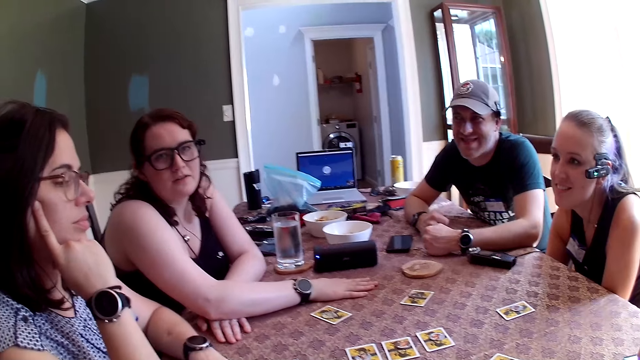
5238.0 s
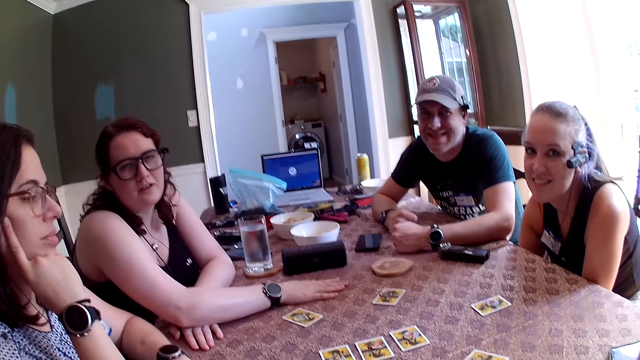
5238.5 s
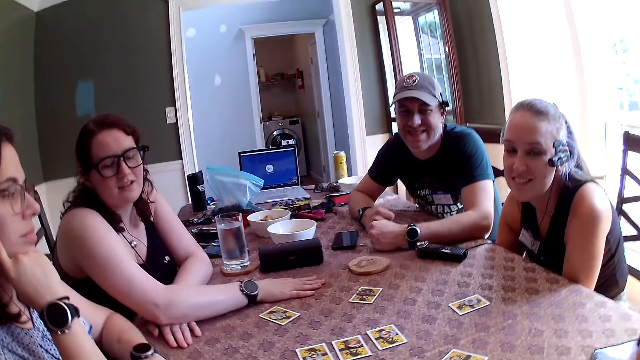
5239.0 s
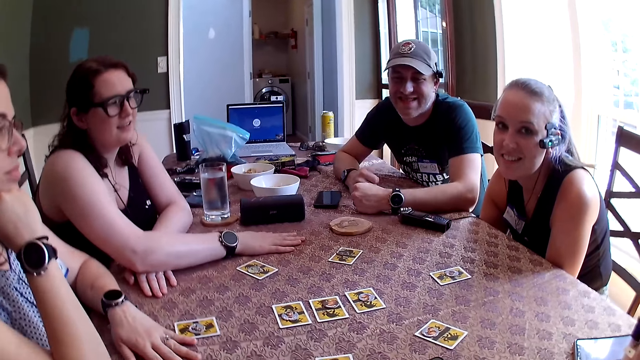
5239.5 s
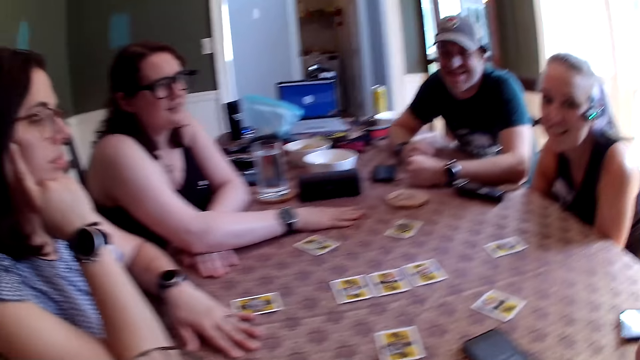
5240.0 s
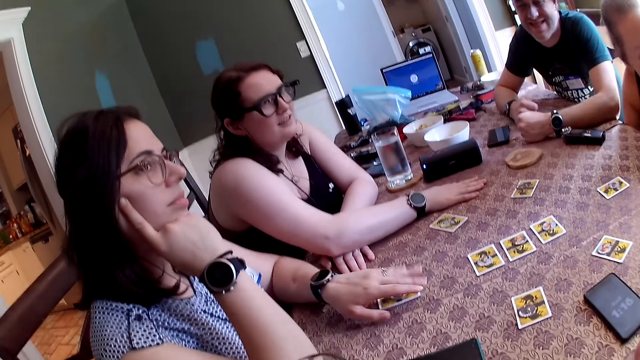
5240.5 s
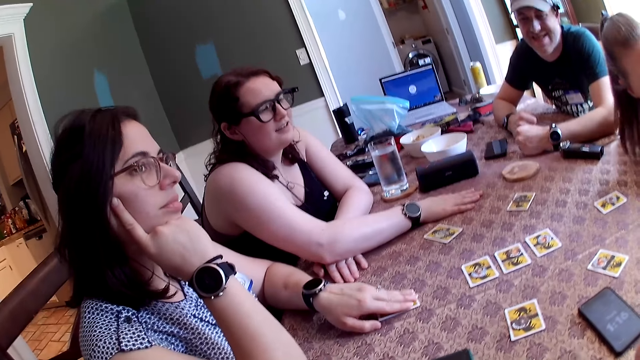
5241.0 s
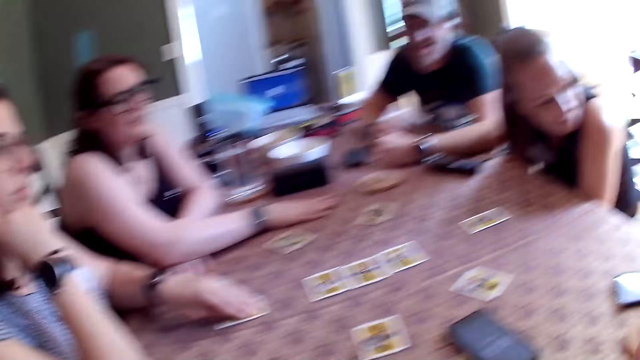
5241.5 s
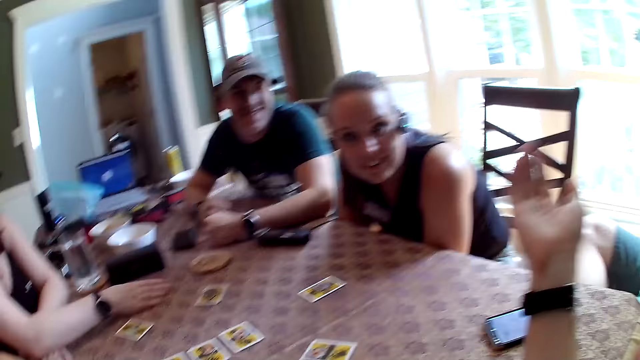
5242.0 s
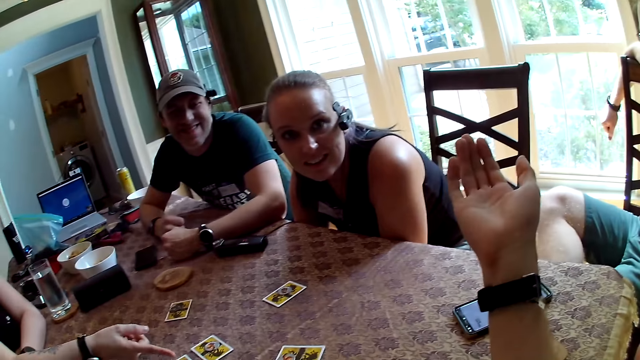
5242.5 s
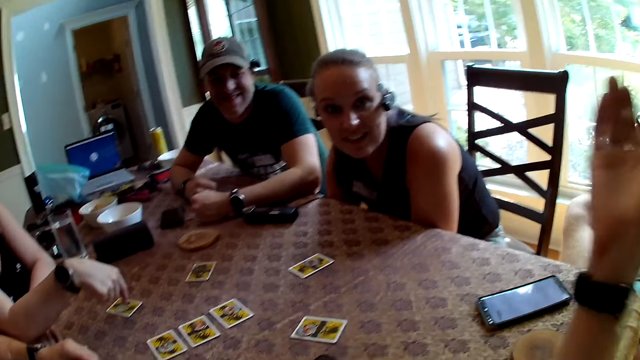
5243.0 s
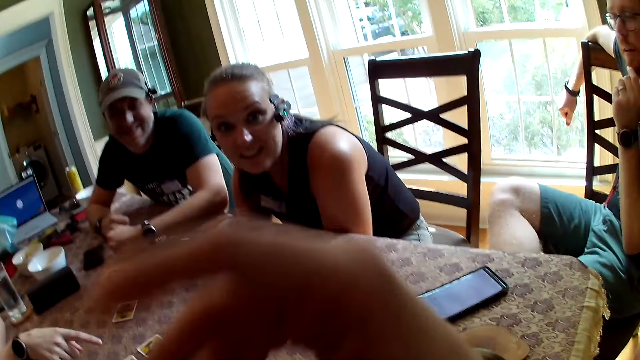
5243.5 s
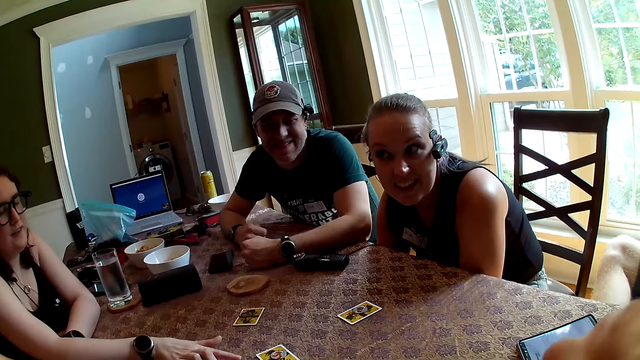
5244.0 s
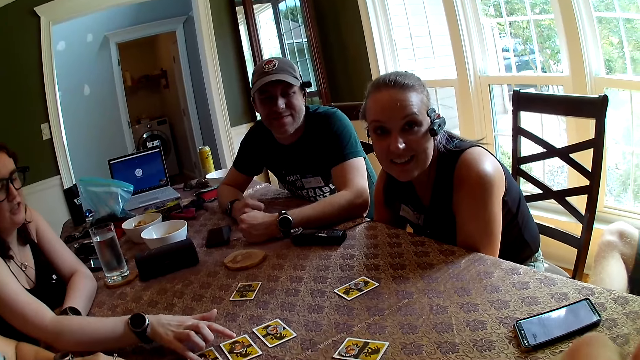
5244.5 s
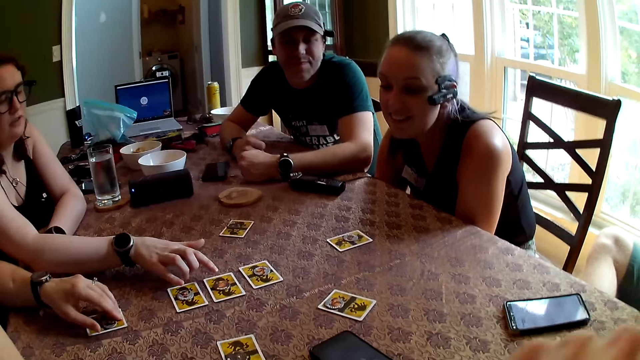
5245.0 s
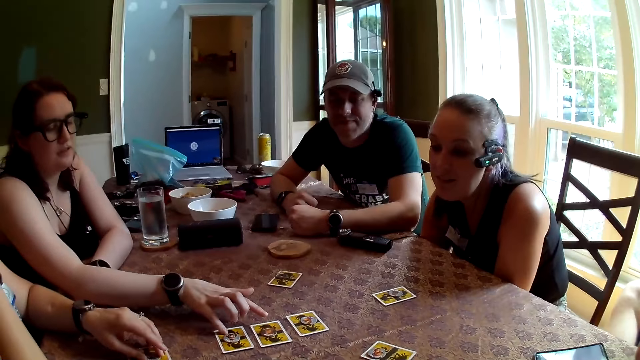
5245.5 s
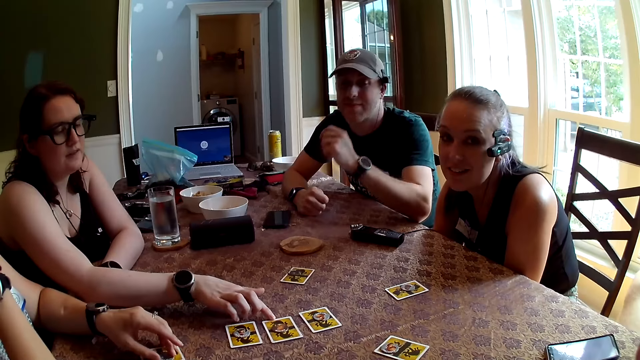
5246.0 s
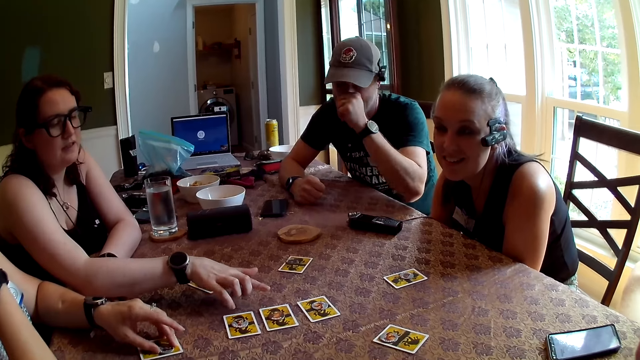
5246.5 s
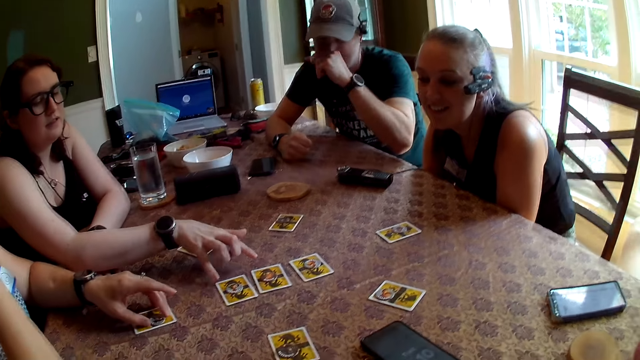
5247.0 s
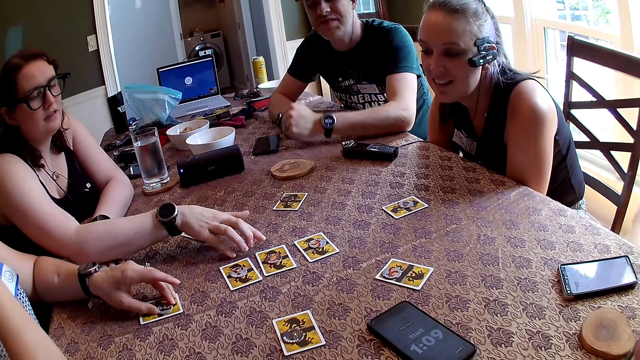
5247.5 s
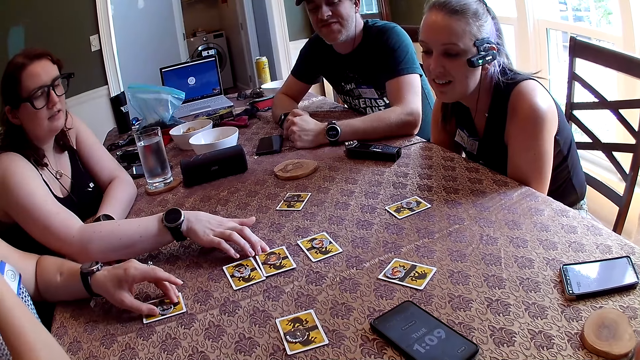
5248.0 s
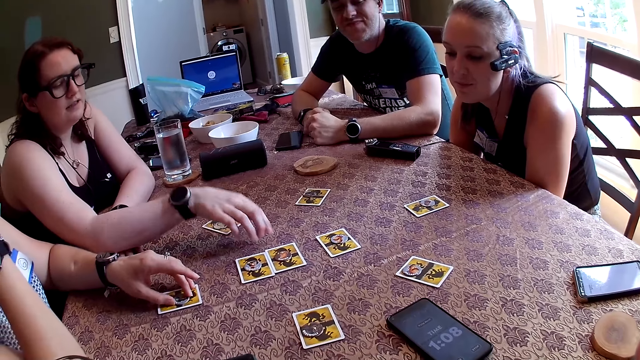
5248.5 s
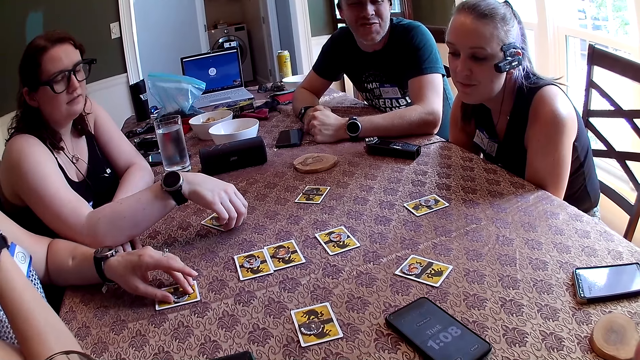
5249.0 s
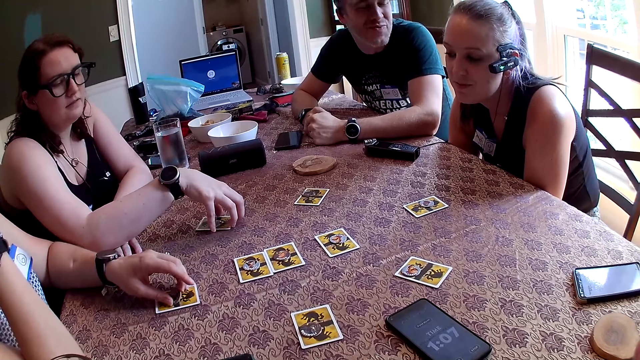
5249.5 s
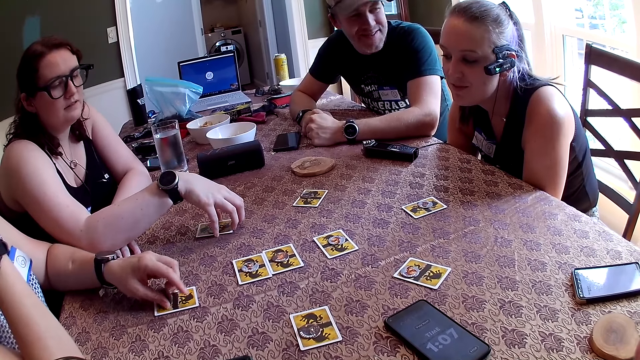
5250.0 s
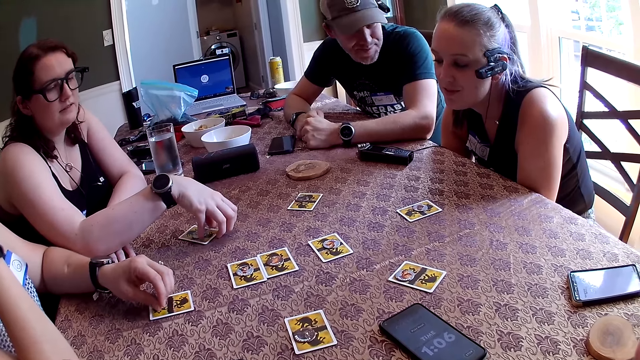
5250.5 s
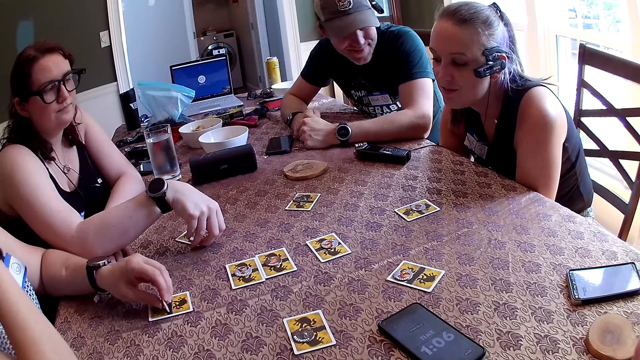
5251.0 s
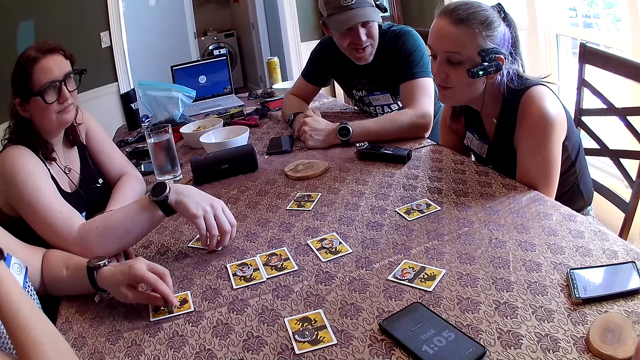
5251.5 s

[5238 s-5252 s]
A woman moves a card on the table with her left hand. She fiddles with a token on the card with her left hand. Another woman touches cards on the table with her right hand and moves the cards on the table with her right hand.

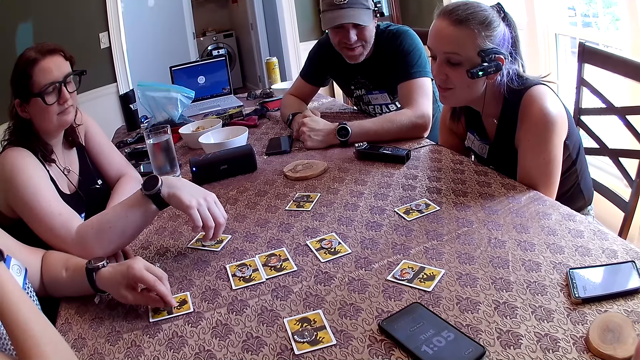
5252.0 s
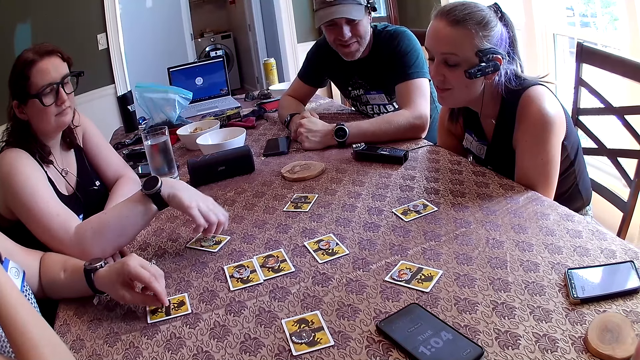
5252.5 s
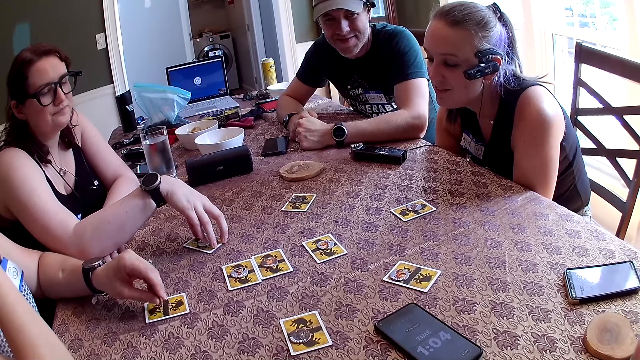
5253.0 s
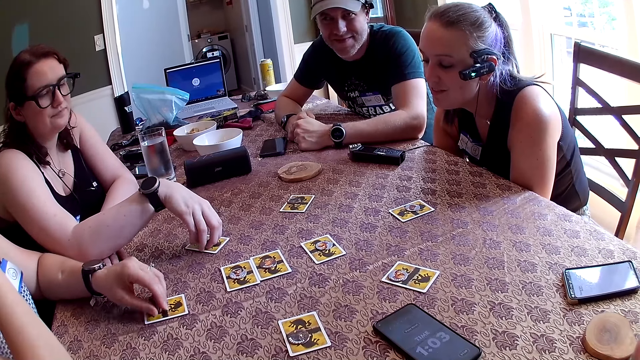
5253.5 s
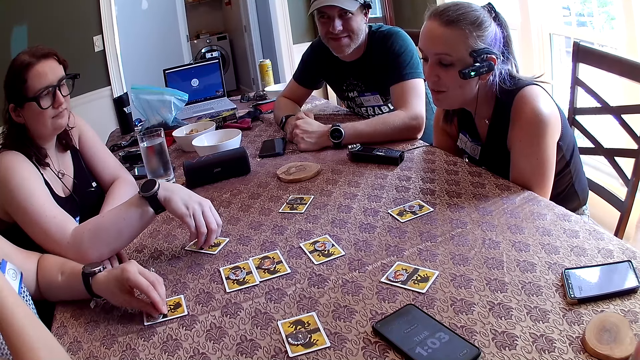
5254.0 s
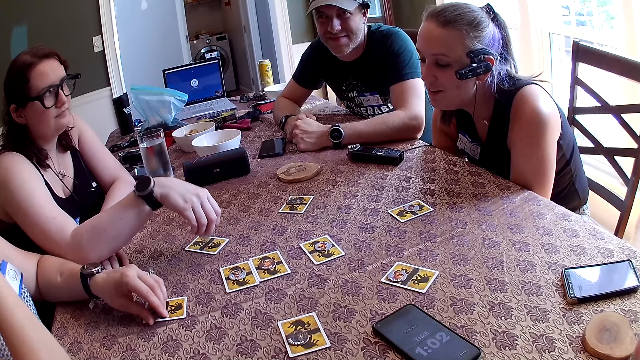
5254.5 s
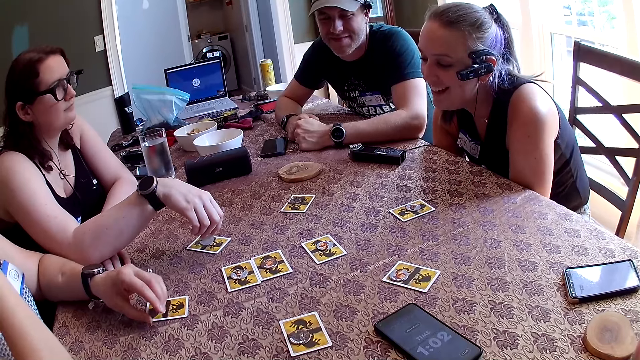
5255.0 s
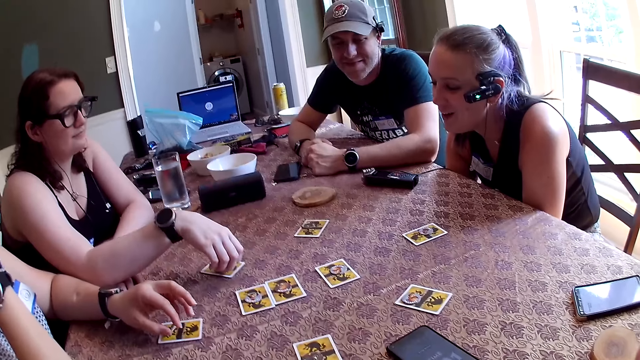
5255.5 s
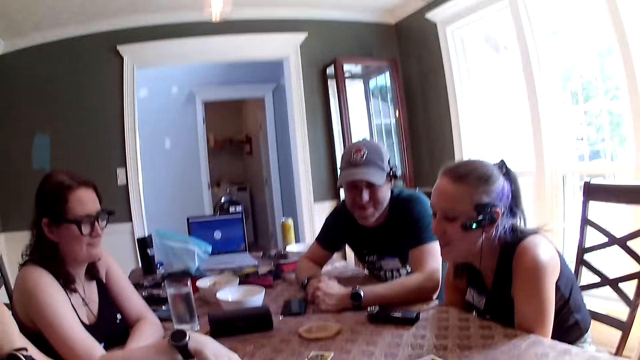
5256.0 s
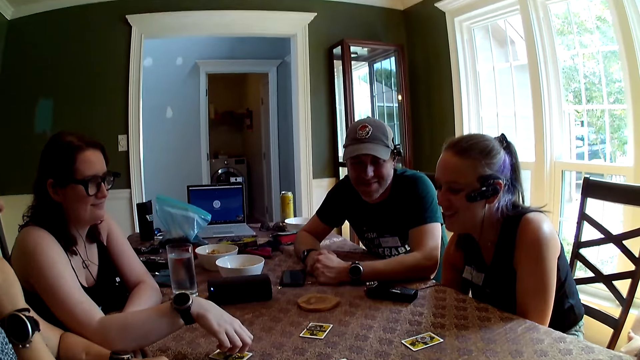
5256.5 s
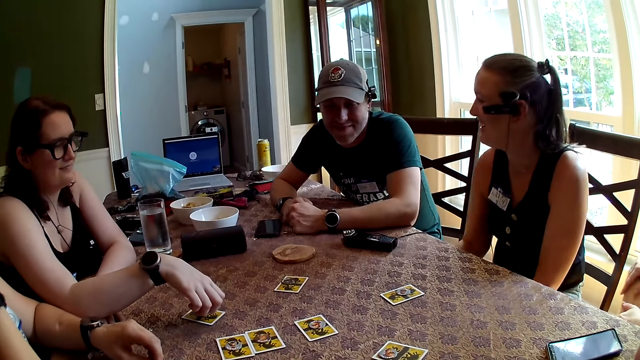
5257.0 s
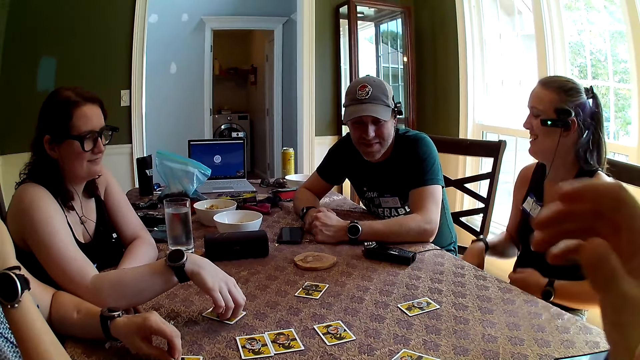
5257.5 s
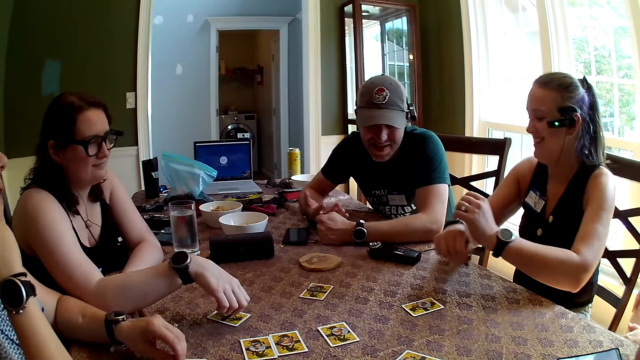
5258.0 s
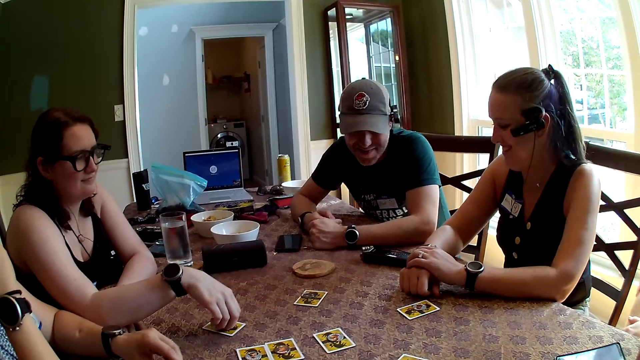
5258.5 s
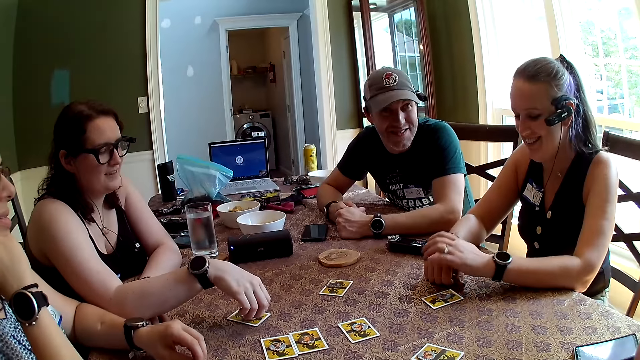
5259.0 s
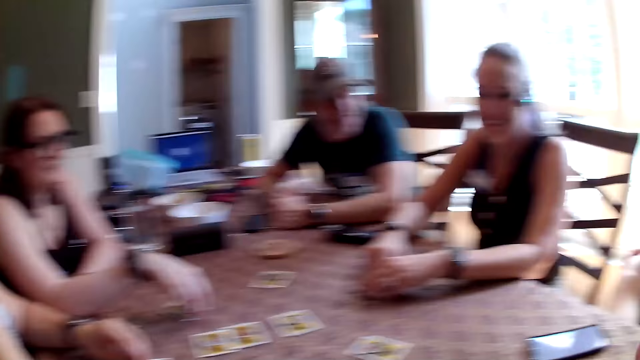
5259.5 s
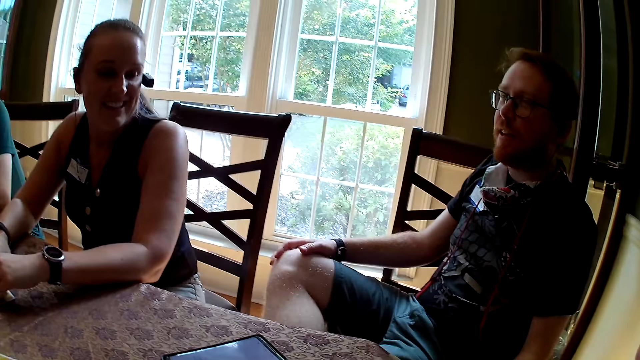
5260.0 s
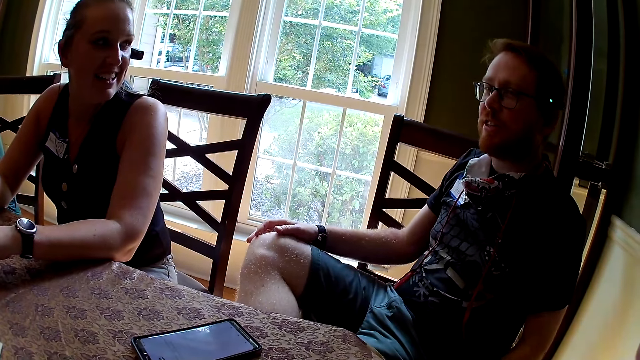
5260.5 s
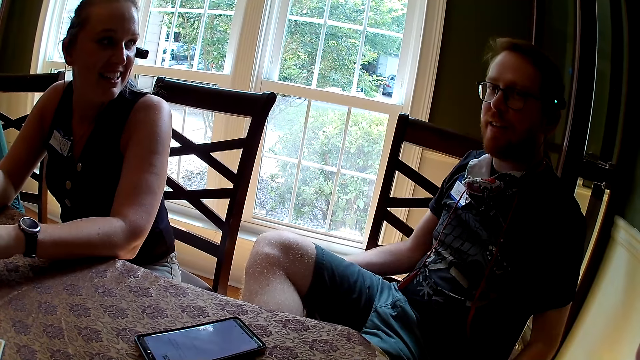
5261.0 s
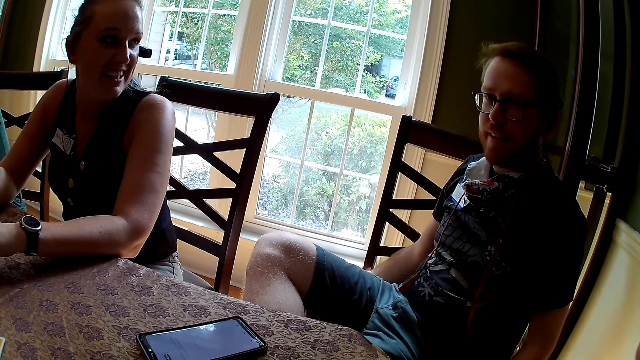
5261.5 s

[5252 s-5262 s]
A woman takes a token with her right hand and fiddles with the token with her right hand. Another woman puts her left hand over a card on the table.
